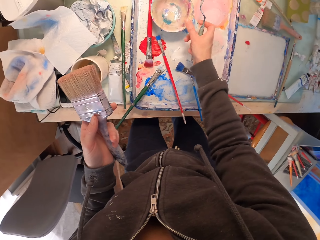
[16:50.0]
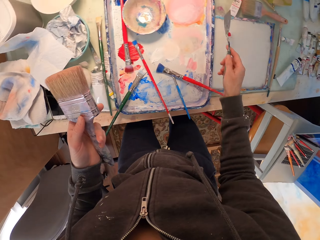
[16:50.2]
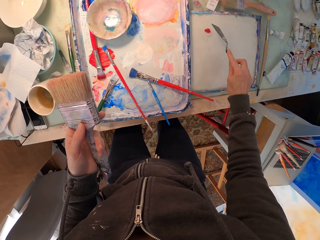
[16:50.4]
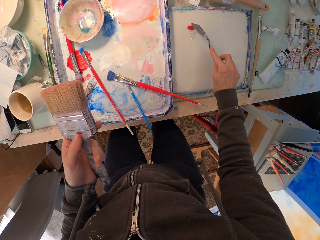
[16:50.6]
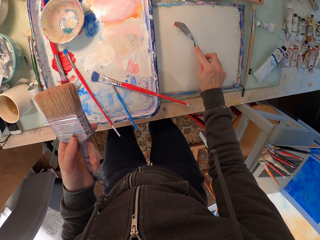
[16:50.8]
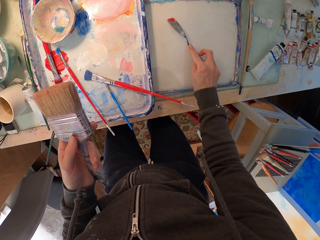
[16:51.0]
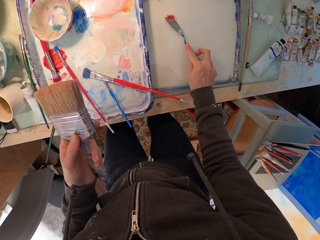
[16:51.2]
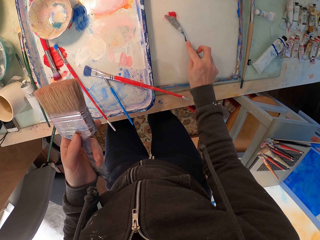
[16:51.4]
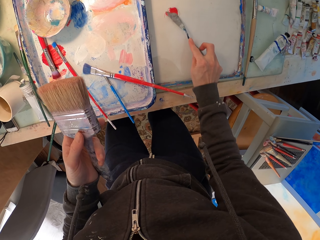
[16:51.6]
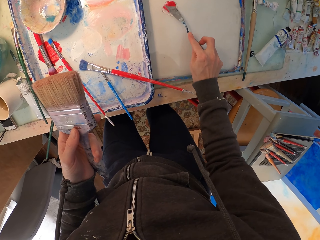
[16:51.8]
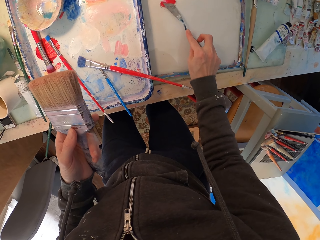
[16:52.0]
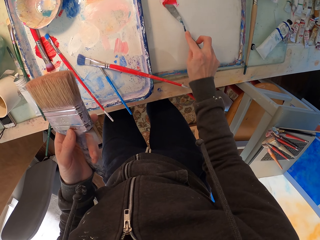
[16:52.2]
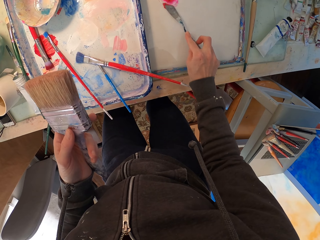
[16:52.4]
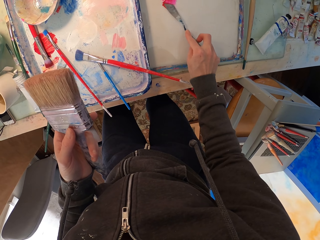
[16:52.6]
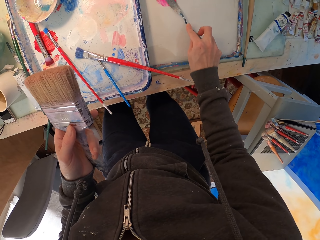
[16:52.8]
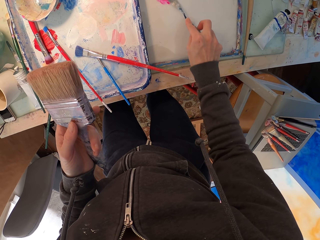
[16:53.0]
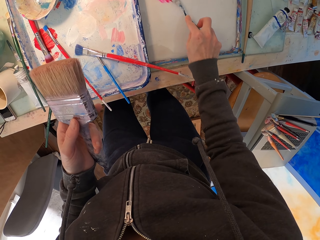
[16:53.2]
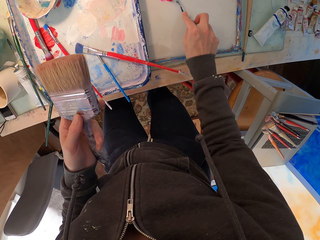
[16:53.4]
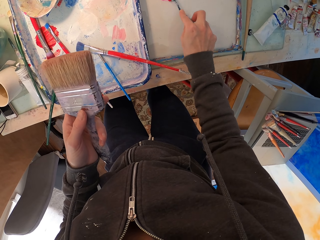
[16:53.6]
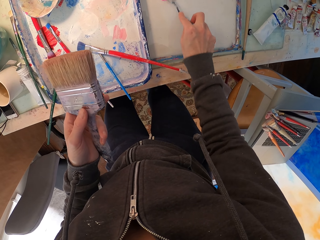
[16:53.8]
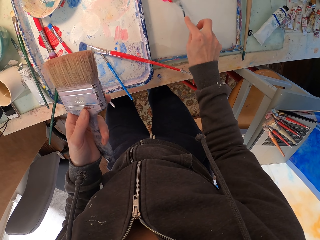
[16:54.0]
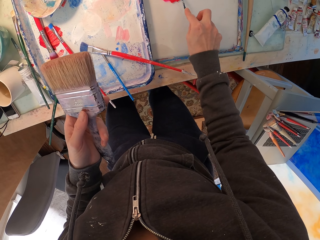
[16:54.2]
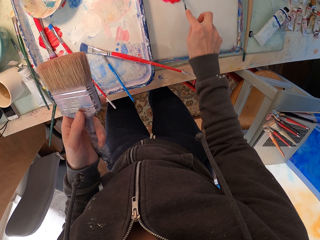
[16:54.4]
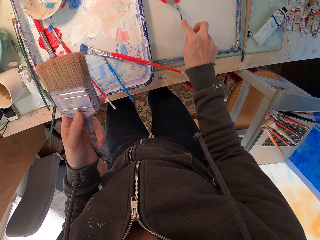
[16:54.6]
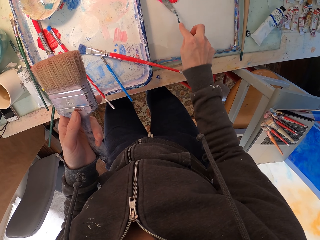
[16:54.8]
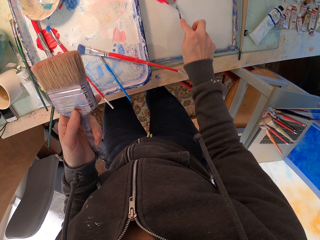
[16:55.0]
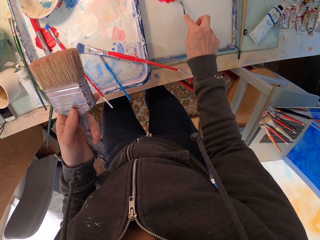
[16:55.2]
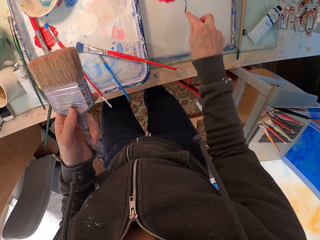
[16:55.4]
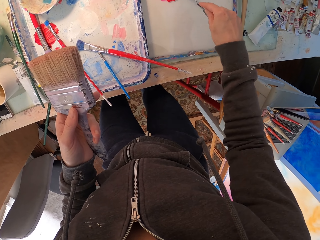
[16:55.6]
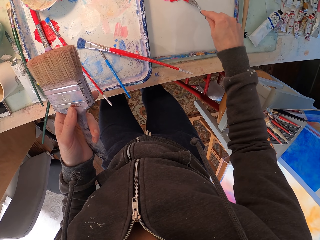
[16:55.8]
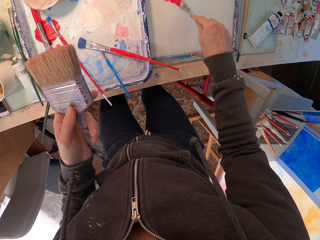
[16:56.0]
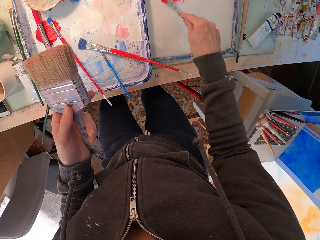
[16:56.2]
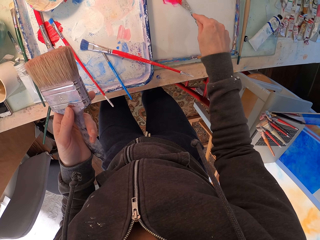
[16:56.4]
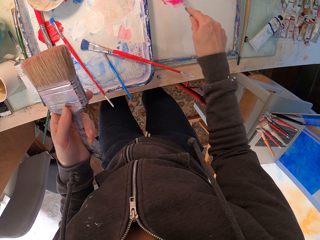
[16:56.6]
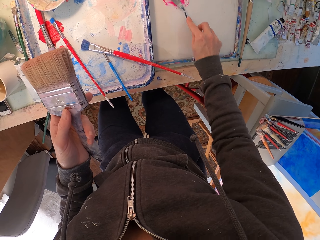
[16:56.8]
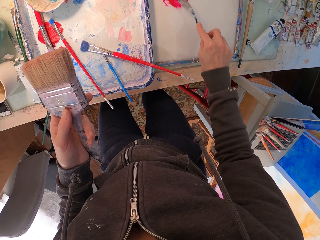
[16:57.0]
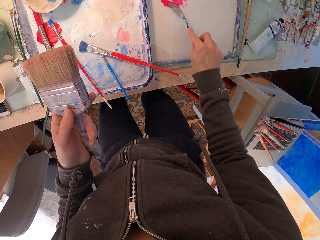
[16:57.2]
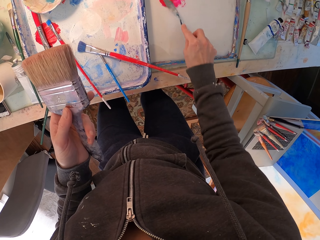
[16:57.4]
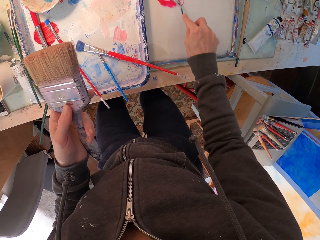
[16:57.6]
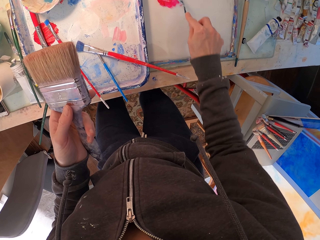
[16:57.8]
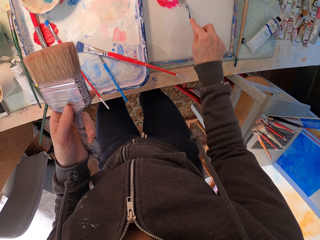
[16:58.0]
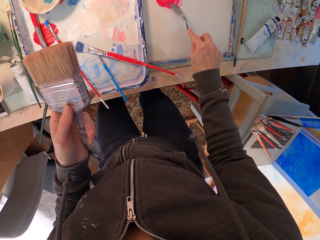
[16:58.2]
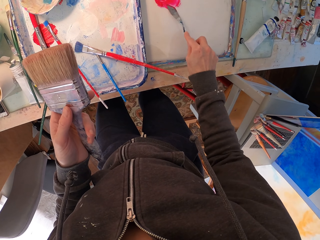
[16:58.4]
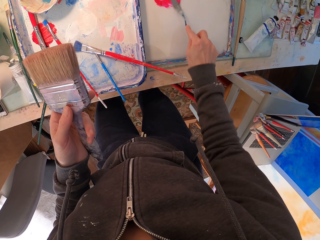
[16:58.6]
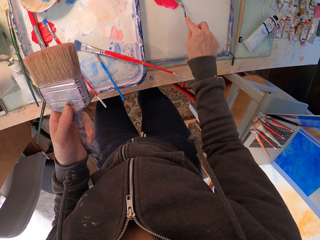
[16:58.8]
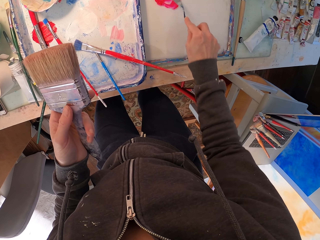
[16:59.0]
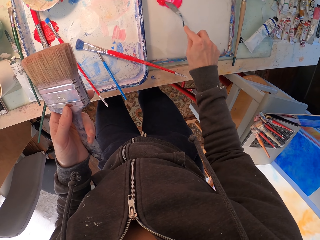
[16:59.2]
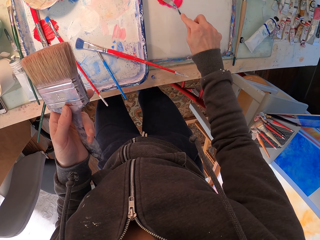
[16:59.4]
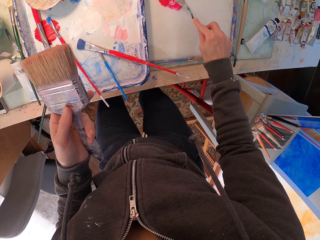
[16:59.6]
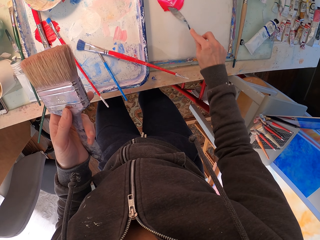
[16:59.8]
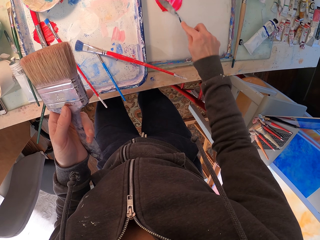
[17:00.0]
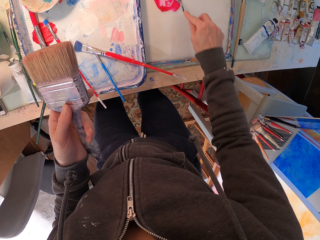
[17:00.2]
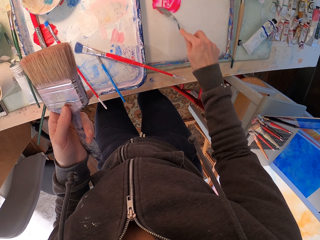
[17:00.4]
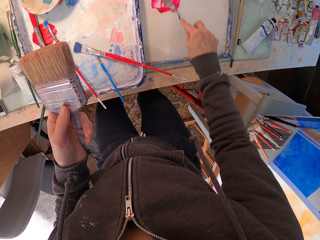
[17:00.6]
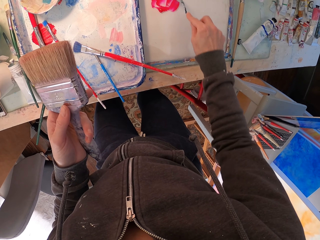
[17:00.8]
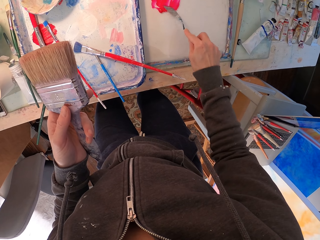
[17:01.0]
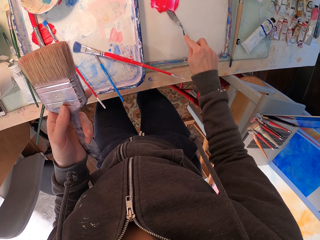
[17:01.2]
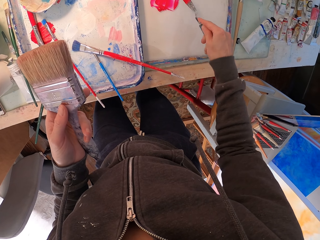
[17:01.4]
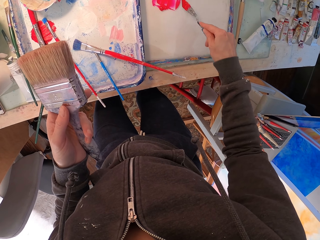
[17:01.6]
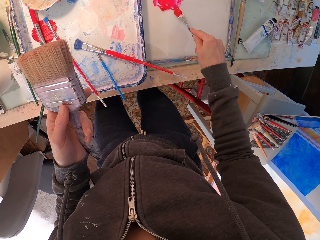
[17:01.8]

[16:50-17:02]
The camera wearer puts the bowl on the table. They rub the paste with a spatula. They mix the paint.

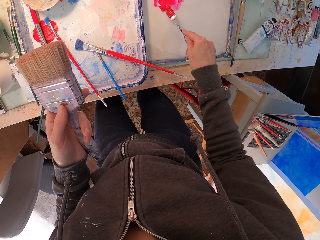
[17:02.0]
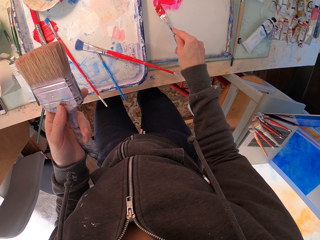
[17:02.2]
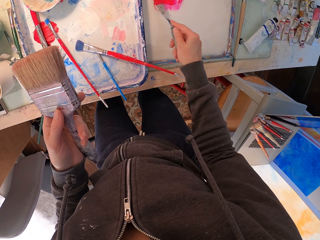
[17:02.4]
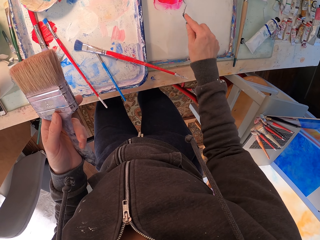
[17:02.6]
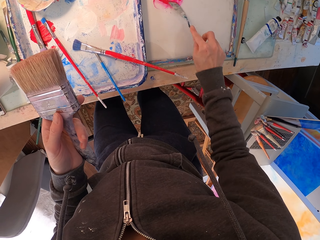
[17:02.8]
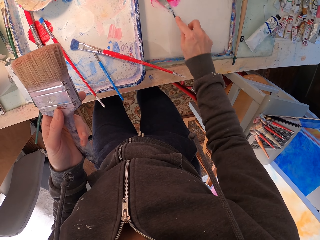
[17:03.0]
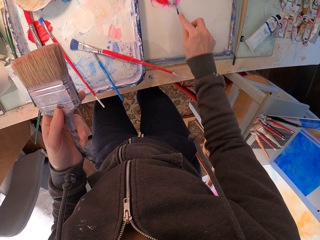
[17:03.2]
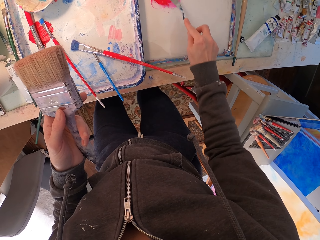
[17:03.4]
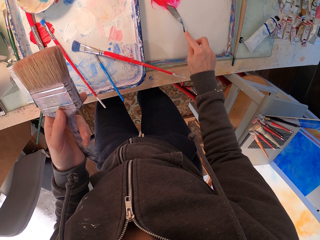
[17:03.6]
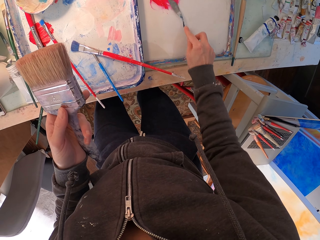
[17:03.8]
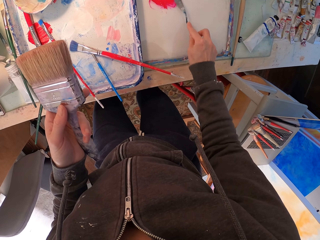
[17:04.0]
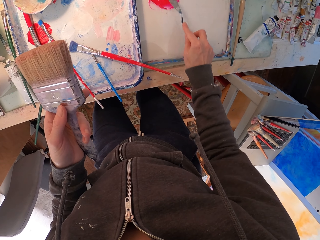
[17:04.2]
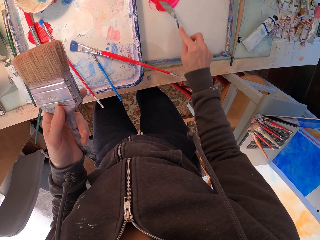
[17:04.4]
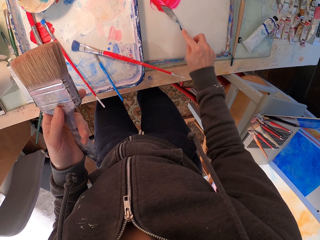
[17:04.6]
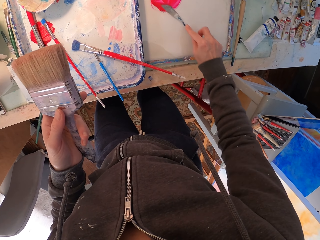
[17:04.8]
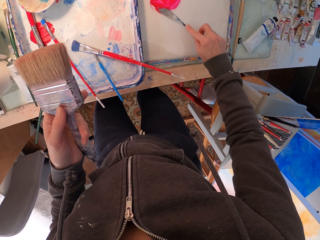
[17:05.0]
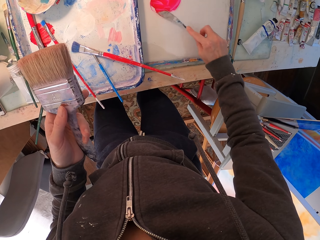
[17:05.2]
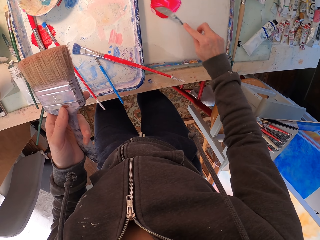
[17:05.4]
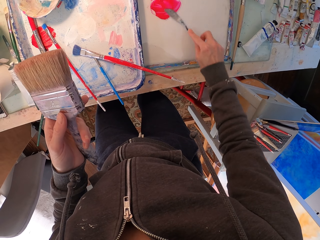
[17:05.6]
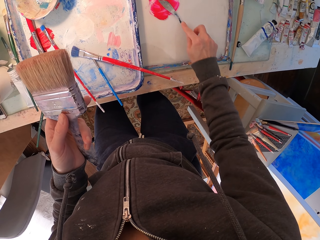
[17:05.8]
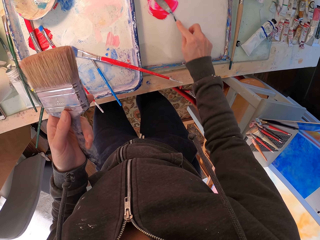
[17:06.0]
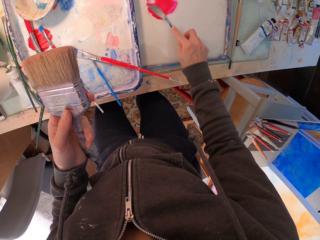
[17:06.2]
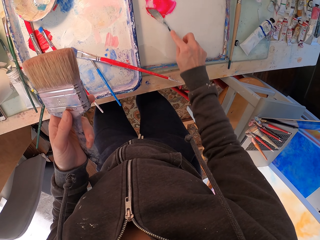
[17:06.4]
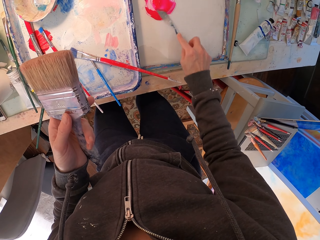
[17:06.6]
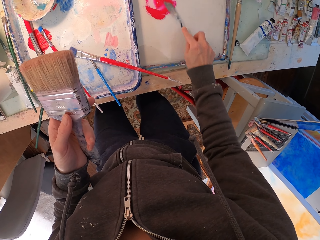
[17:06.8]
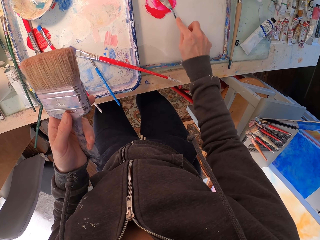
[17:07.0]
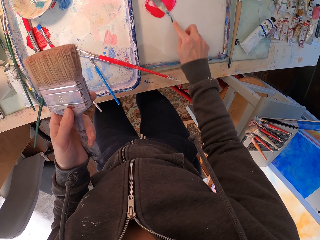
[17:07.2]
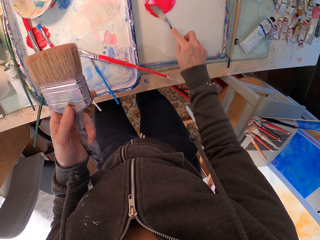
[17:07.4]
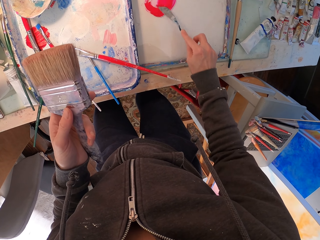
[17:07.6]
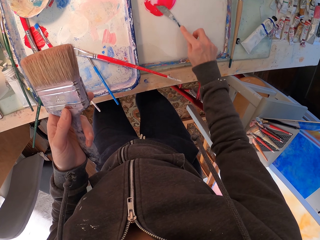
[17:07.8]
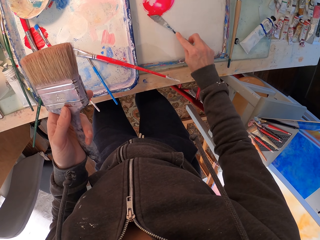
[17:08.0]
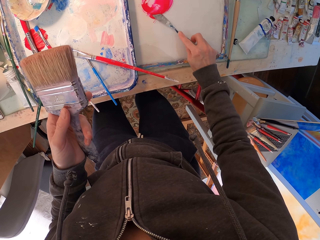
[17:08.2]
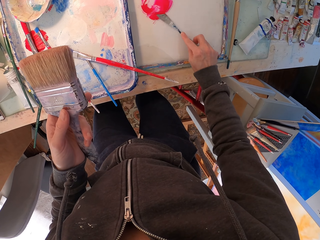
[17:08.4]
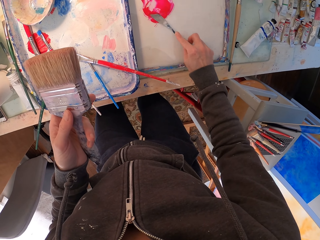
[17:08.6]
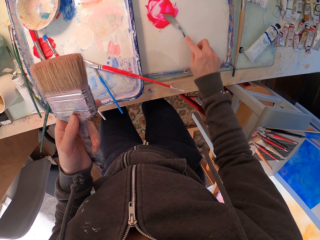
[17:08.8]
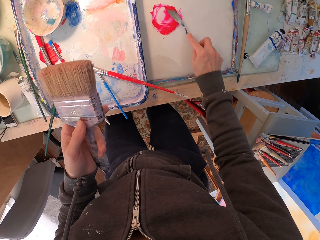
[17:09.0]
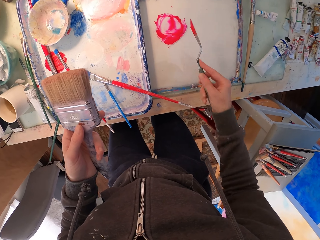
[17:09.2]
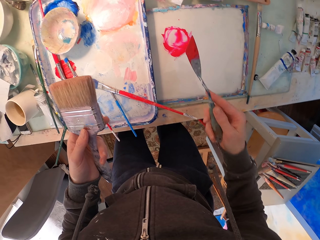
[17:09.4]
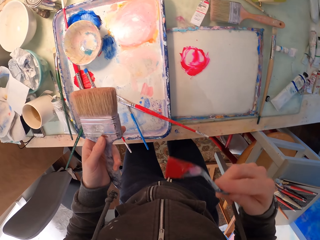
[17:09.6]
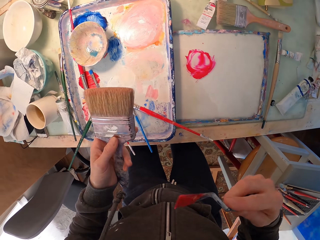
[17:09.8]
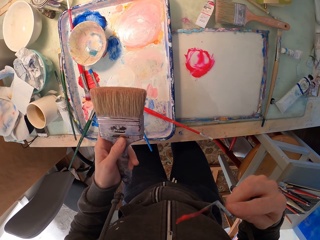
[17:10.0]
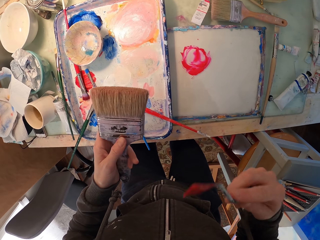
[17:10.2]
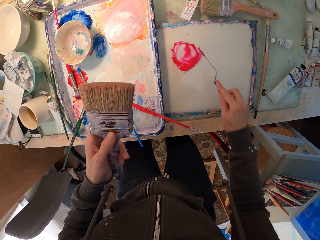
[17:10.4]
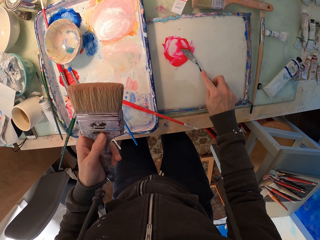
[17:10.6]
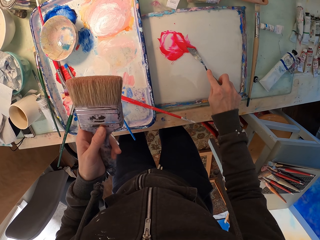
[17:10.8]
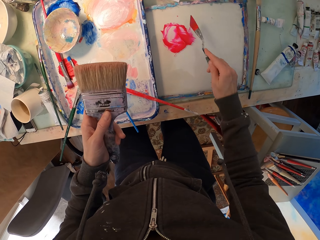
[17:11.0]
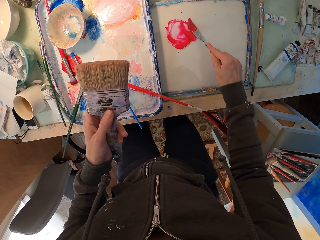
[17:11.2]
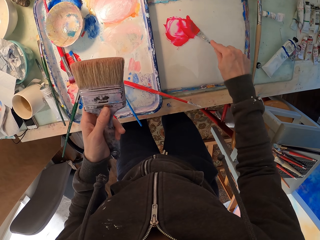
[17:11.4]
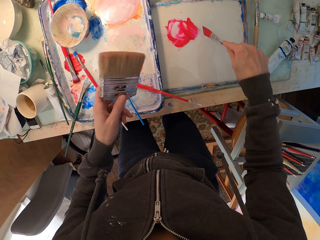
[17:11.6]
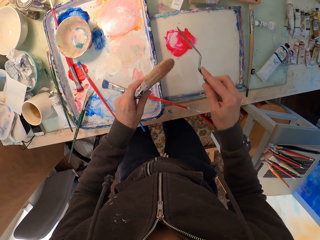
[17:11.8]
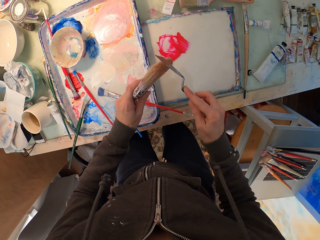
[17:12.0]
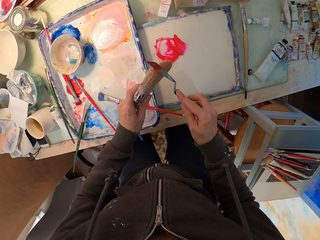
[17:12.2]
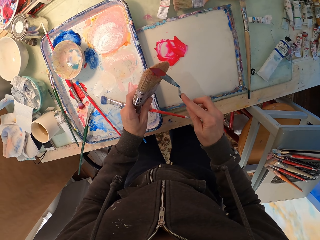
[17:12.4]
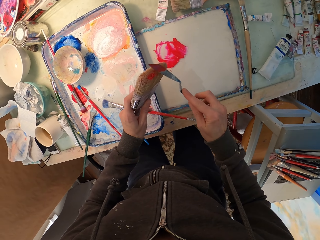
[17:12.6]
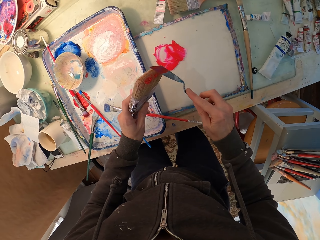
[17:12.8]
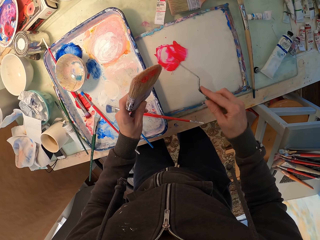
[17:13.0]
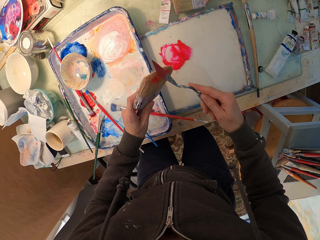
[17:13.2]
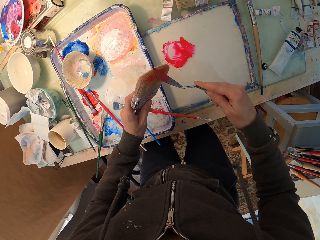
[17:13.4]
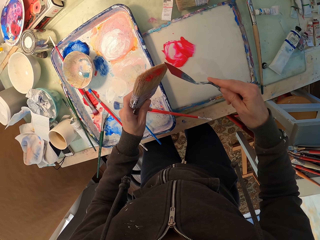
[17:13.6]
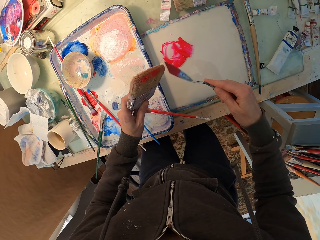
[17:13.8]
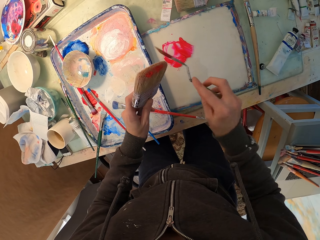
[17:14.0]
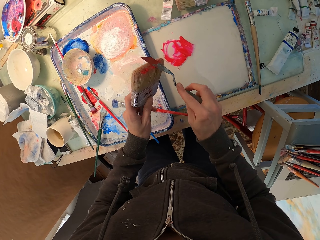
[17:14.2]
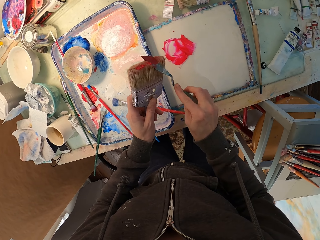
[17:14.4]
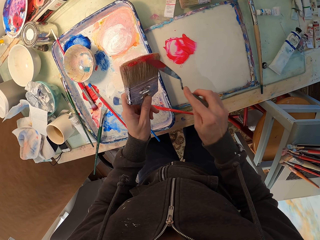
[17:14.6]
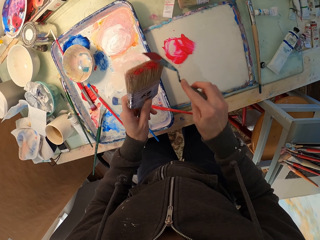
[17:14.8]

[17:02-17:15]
The camera wearer looks at the spatula. They rub the paste with the spatula. They apply the paste on the brush.
